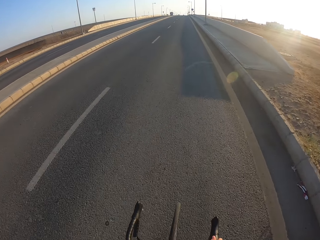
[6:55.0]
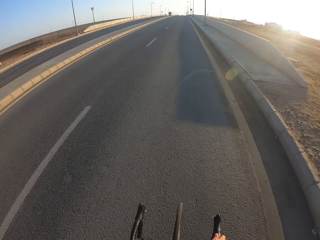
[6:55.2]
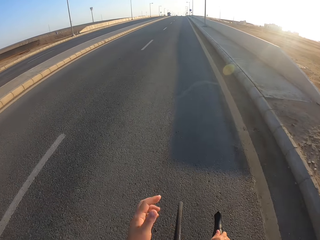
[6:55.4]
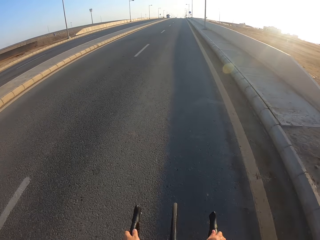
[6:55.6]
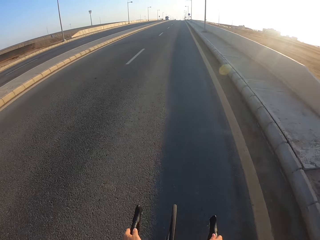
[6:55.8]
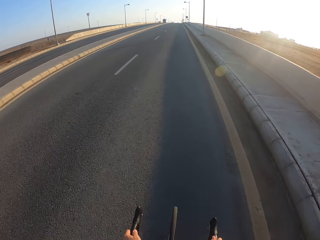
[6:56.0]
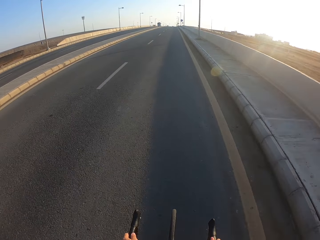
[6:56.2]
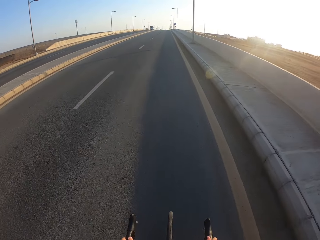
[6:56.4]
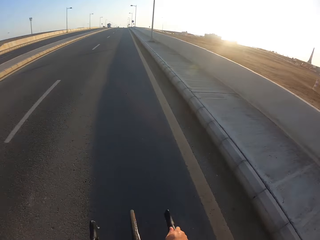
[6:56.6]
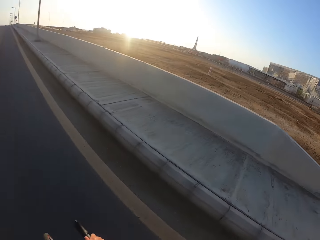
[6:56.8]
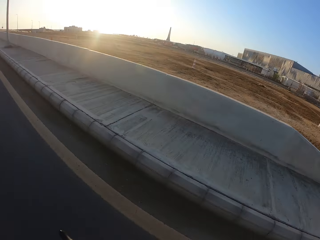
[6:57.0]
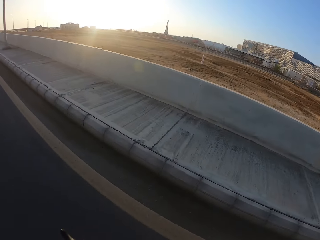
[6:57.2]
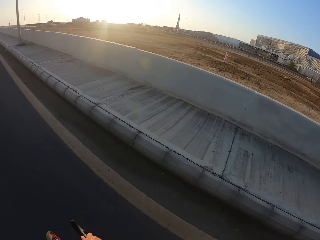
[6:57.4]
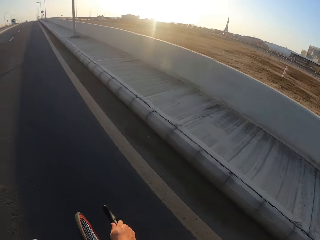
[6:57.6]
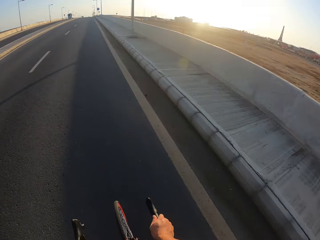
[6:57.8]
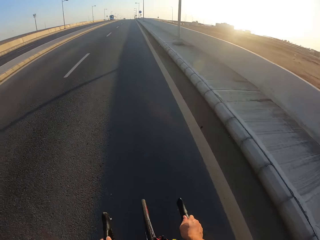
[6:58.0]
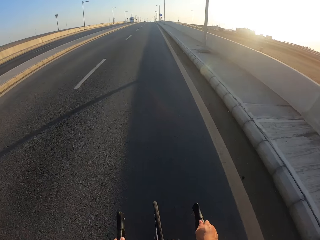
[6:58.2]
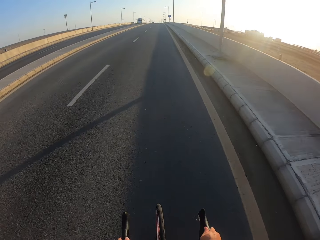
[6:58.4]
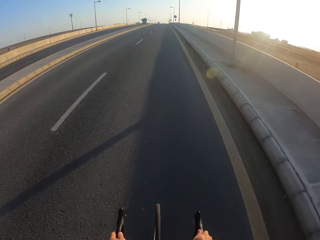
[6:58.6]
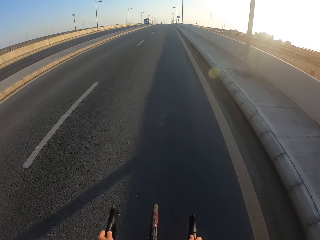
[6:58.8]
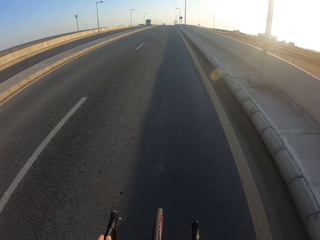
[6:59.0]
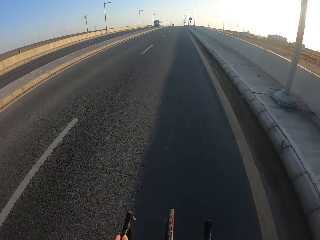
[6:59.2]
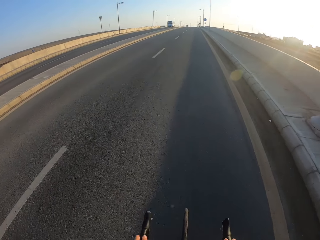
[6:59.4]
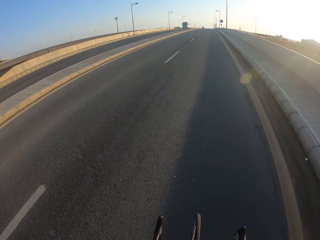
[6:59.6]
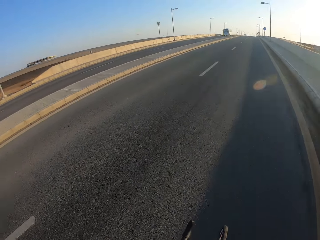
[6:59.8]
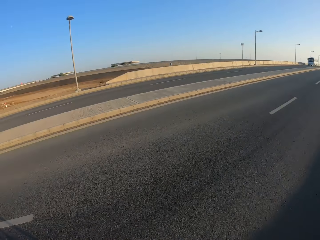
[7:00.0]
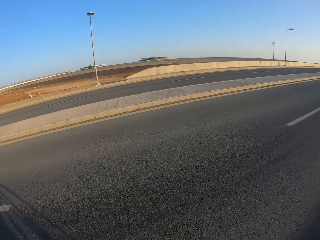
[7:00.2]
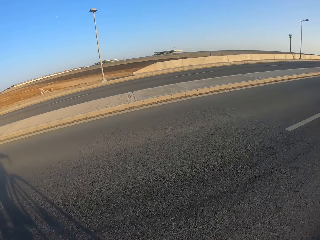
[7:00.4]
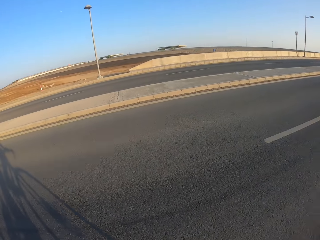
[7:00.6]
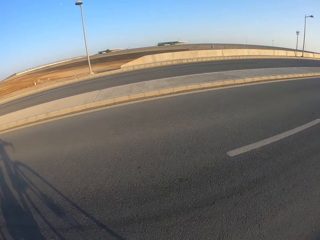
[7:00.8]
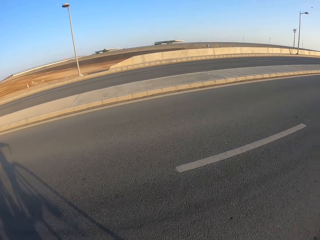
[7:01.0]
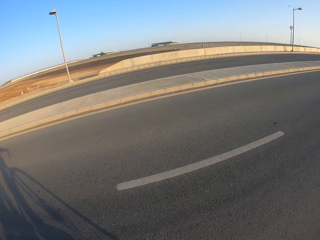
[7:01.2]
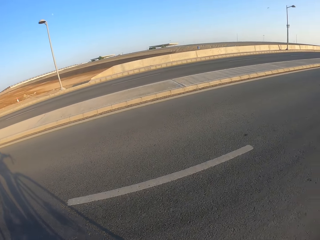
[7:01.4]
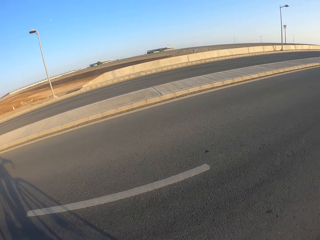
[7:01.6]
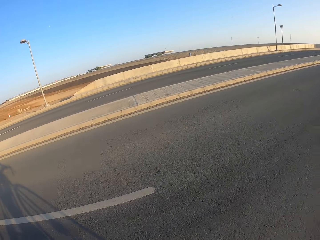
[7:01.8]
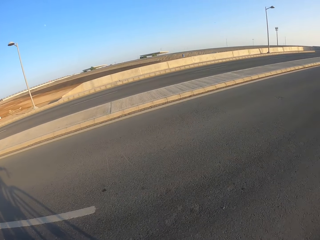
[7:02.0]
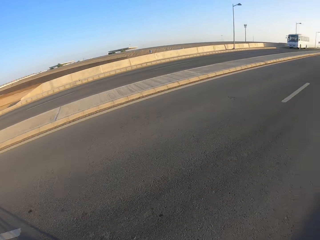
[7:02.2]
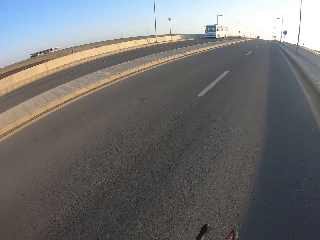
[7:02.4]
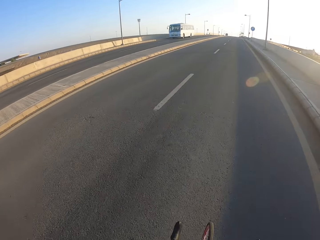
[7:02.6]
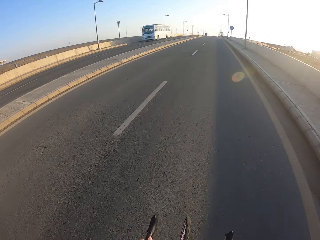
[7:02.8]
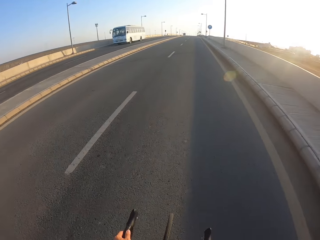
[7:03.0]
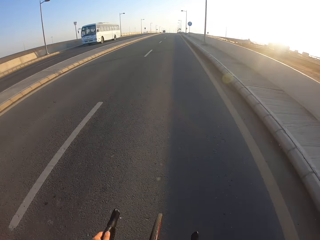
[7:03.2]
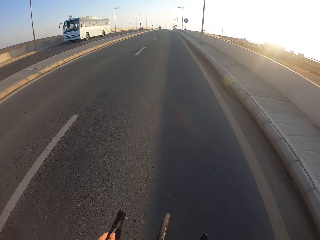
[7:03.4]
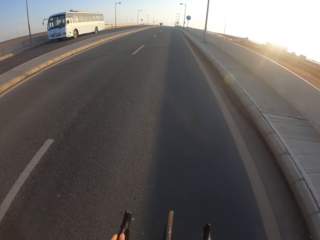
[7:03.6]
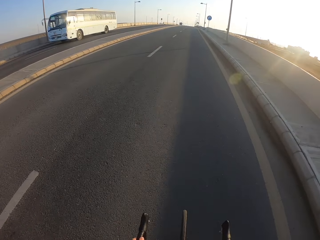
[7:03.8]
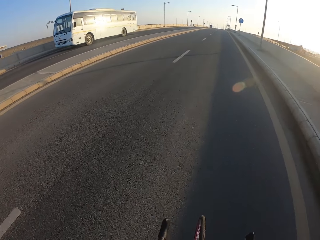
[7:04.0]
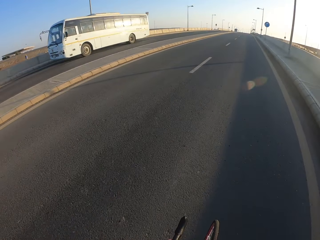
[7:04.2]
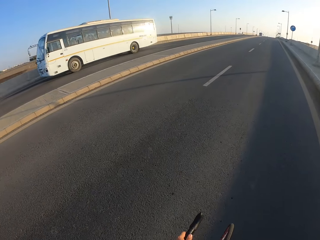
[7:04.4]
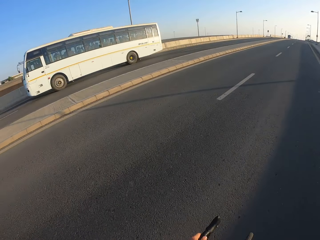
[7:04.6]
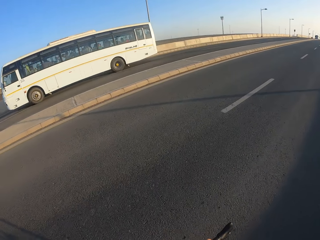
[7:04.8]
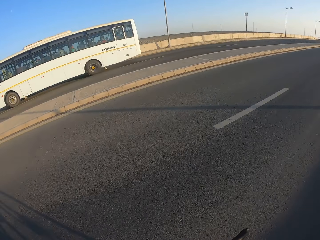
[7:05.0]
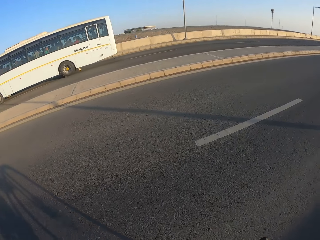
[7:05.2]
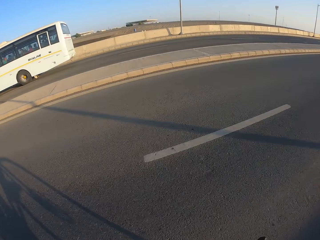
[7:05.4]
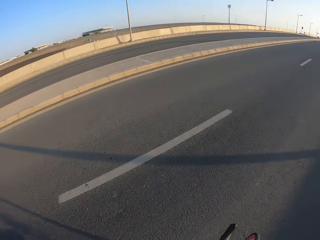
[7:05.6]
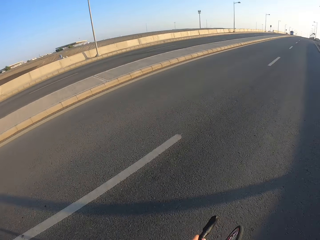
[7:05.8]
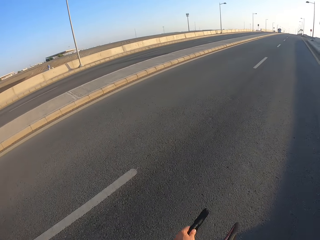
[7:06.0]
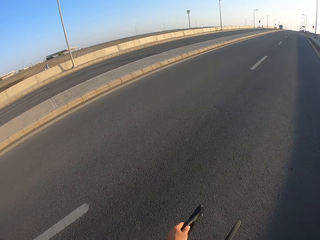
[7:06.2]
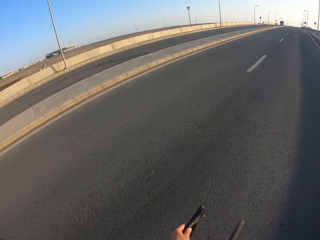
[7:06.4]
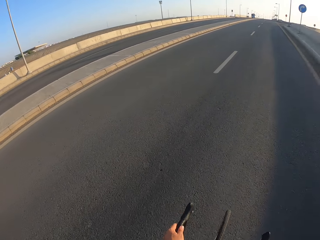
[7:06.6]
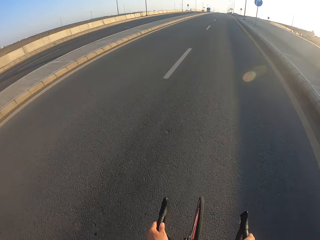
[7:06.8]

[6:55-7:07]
The camera wearer turns his head.

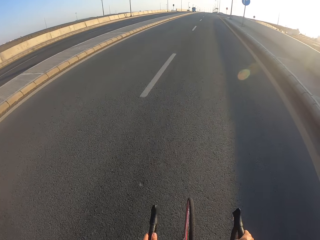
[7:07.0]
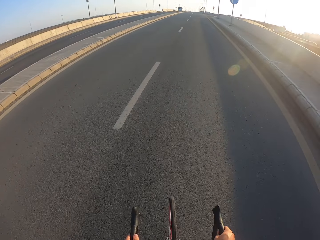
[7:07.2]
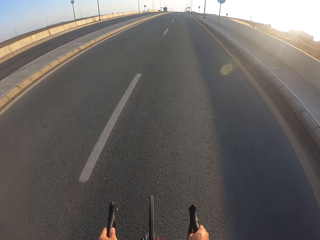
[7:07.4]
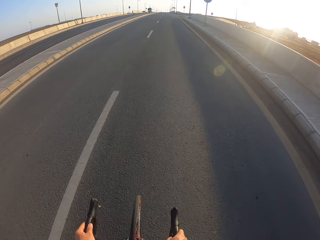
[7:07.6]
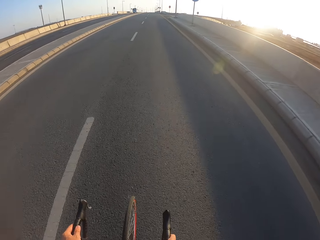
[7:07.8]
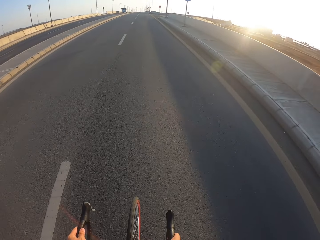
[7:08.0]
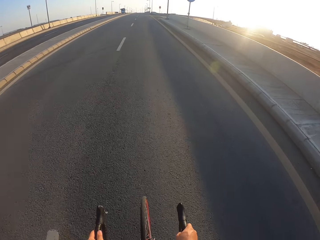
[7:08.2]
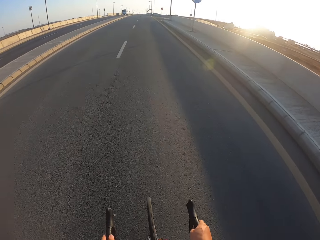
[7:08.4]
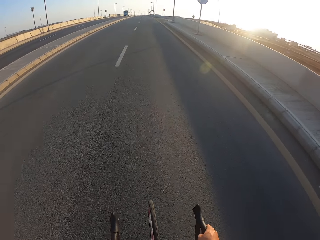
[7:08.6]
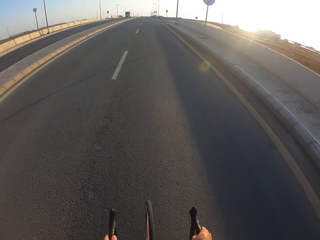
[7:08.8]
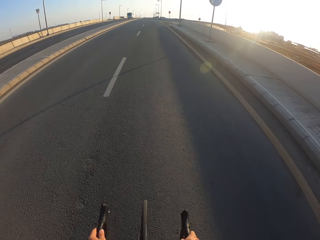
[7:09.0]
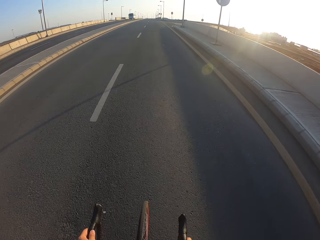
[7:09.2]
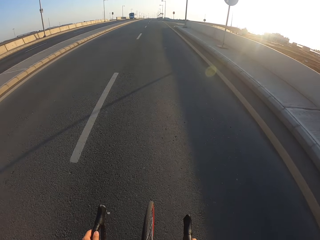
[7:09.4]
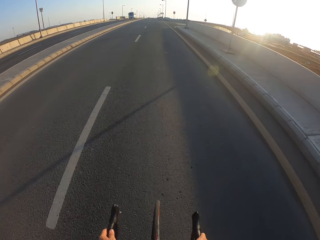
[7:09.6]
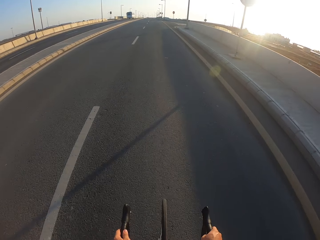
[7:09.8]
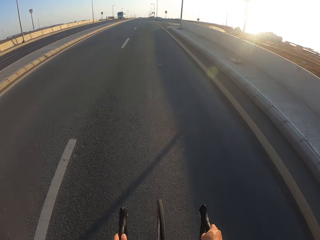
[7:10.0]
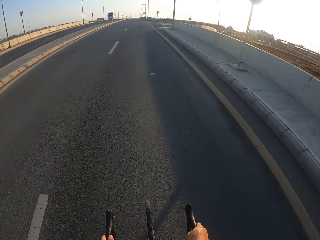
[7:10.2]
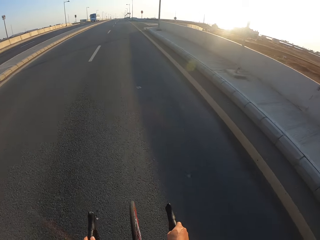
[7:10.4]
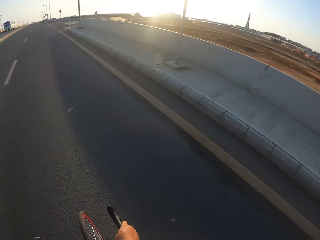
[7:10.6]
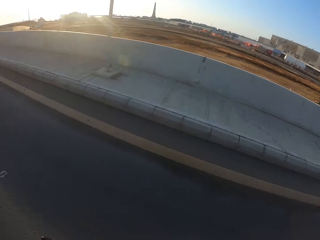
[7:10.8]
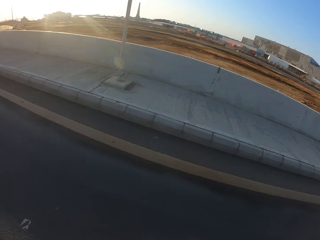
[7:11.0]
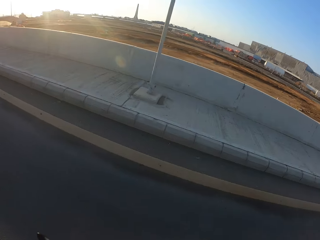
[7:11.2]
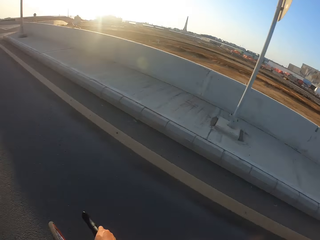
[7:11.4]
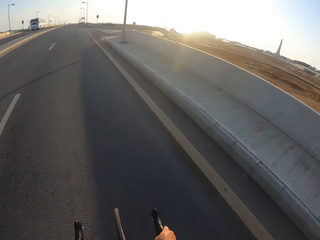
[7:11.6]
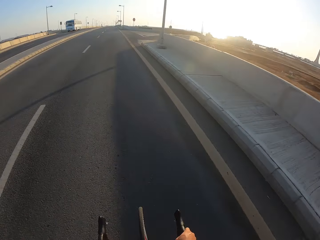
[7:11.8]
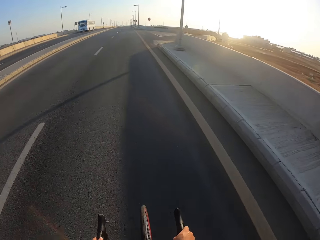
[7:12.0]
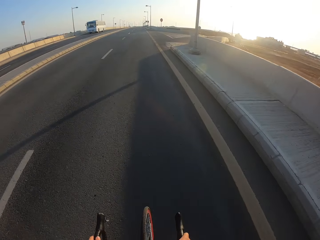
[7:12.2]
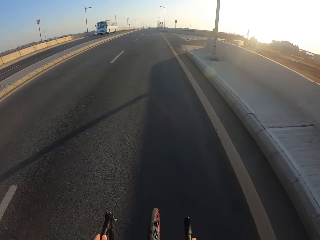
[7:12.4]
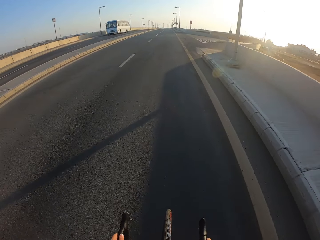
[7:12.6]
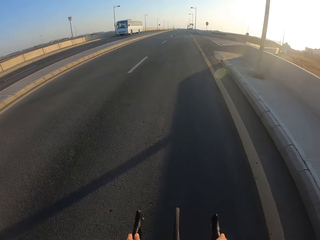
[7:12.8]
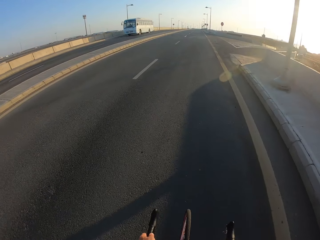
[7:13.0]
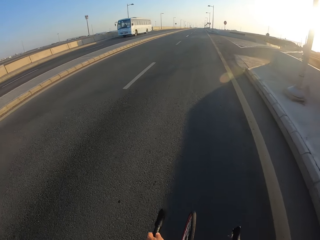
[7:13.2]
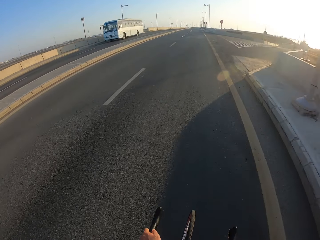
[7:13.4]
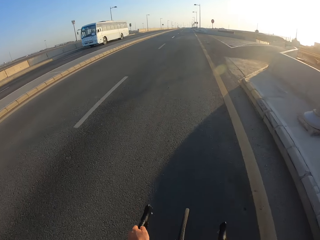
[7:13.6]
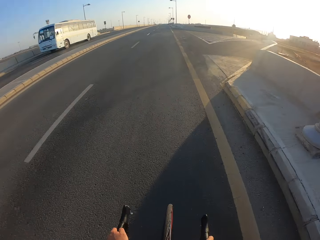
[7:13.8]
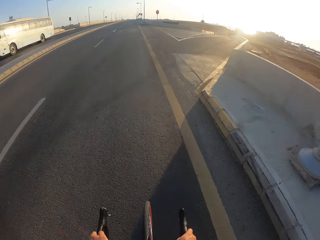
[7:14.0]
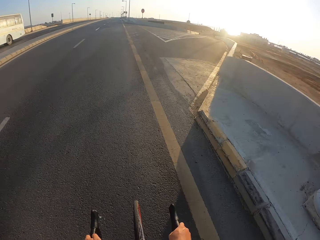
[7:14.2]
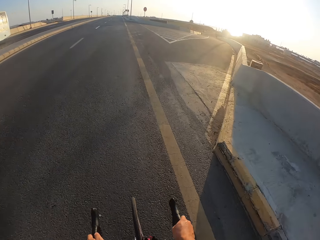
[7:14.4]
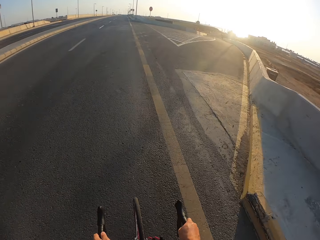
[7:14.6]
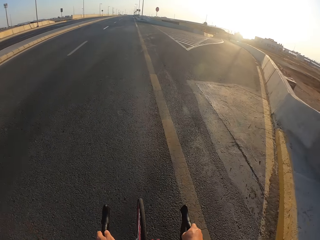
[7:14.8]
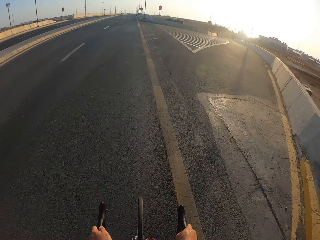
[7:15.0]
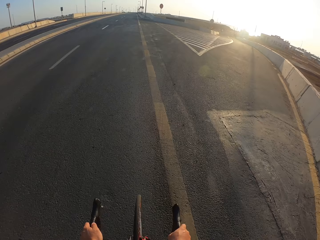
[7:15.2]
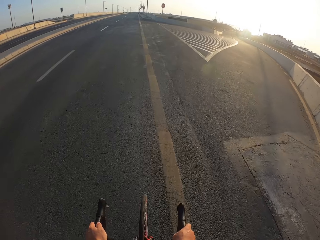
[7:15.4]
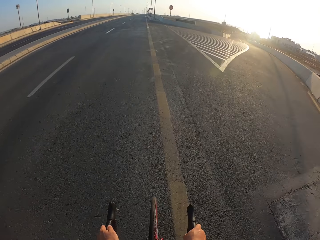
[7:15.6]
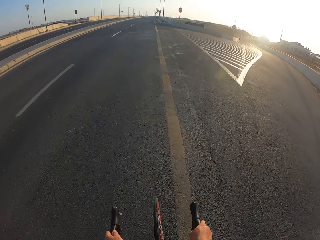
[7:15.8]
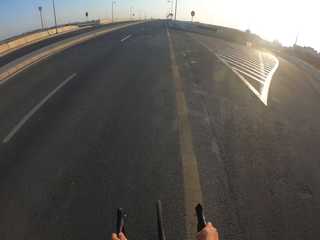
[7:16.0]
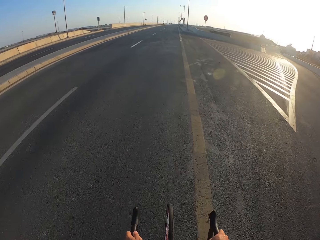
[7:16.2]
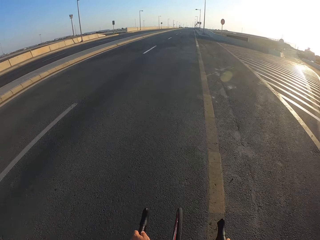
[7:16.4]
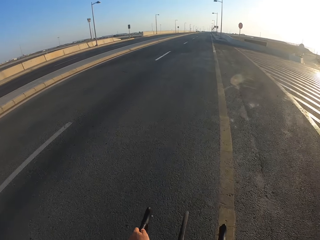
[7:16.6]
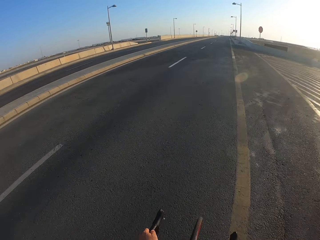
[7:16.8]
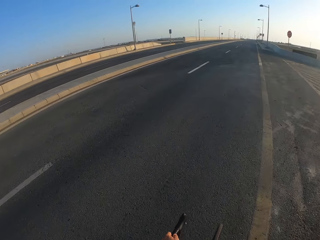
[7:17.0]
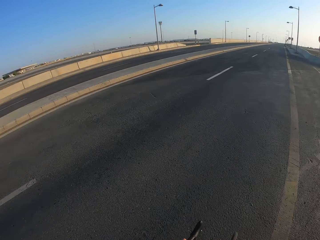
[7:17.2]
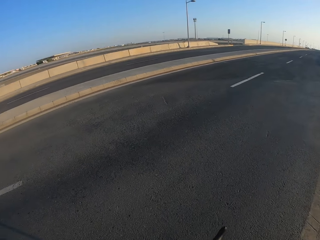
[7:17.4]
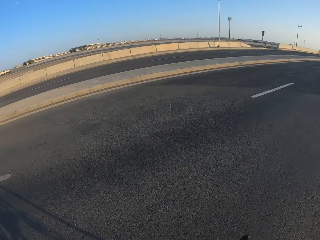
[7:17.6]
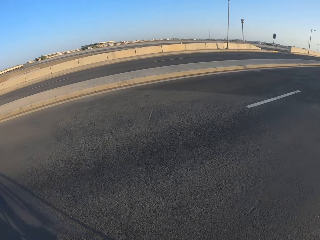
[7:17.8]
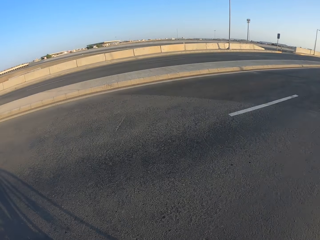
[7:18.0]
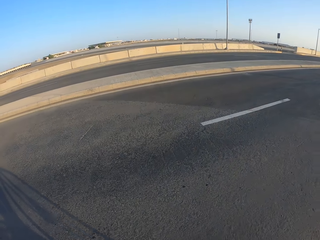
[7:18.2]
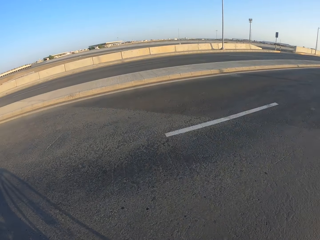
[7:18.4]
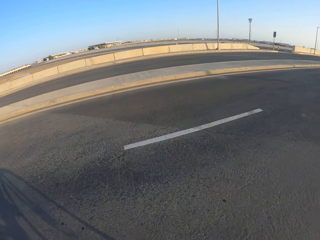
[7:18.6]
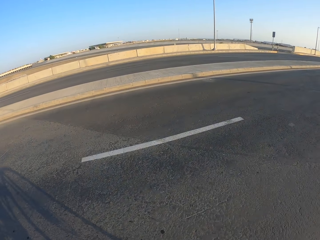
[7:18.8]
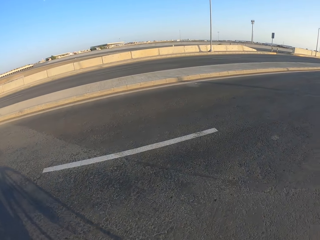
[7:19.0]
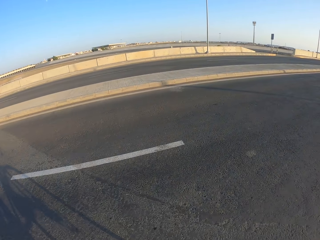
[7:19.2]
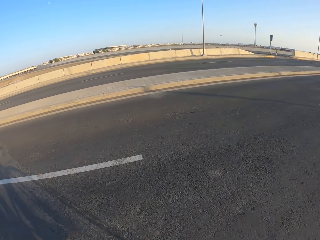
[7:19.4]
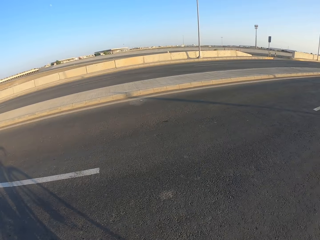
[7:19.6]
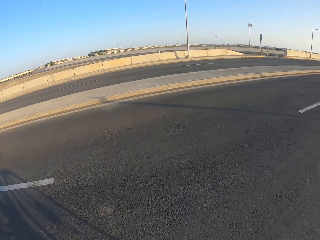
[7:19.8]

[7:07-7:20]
The camera wearer turns his head. He turns his head again.
